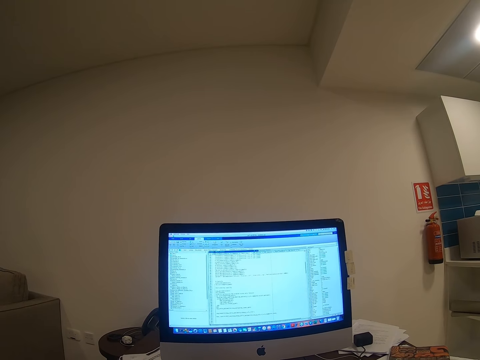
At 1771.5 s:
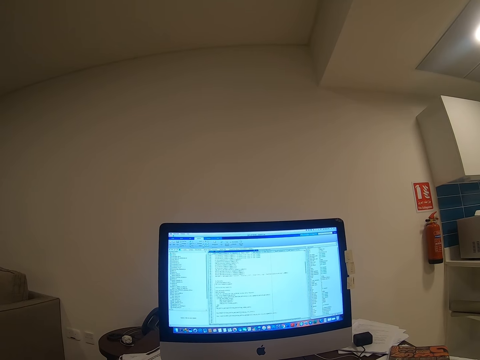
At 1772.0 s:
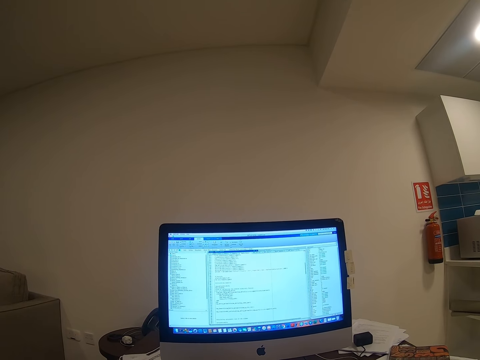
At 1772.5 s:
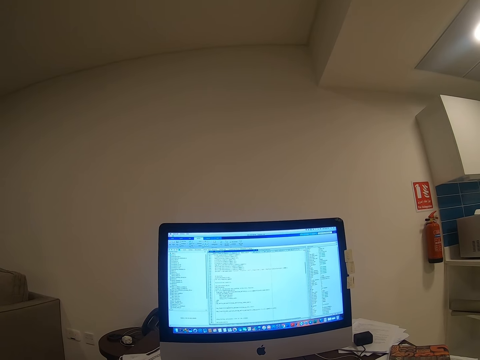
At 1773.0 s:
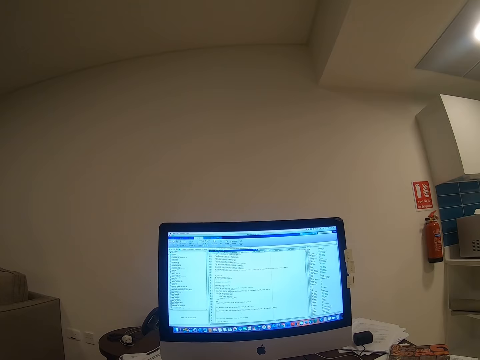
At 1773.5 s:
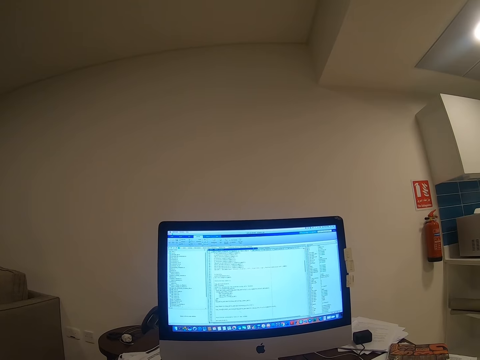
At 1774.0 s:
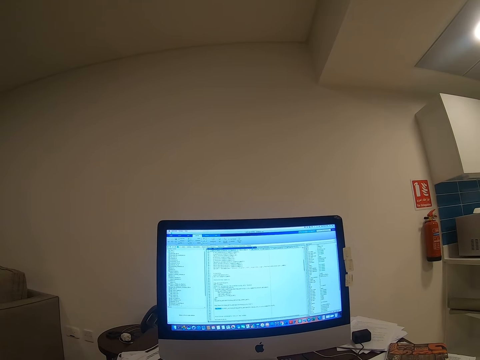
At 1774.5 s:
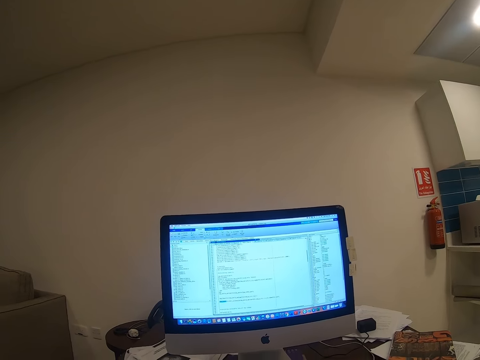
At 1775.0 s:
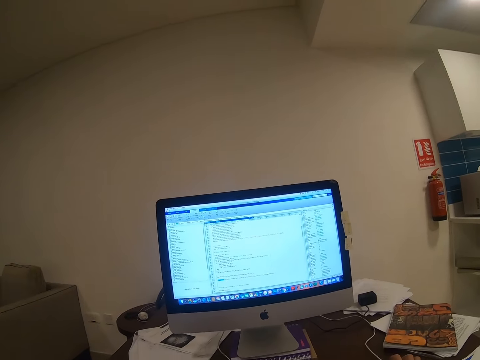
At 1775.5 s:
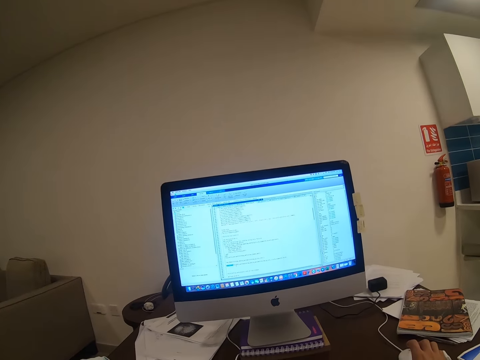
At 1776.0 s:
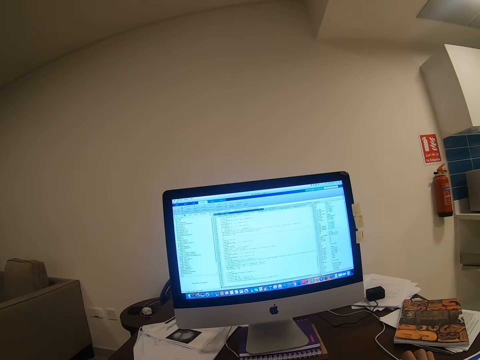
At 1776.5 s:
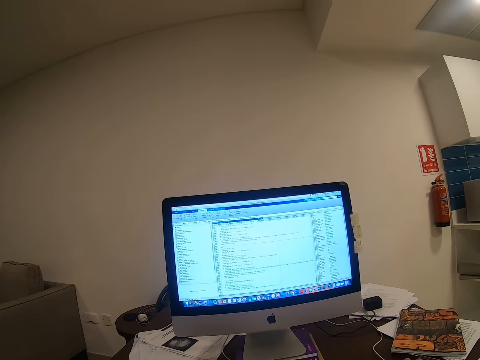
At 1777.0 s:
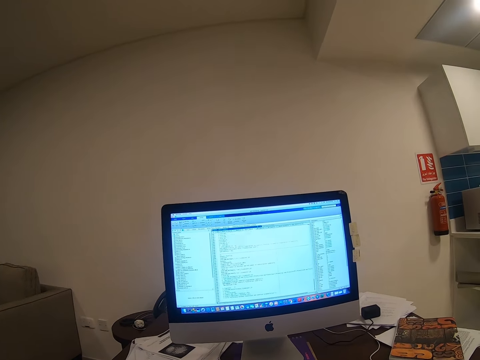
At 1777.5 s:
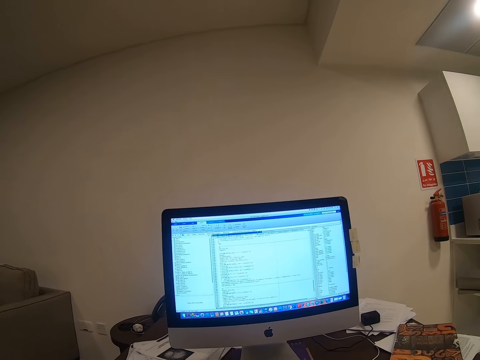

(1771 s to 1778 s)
The camera wearer moves his body.

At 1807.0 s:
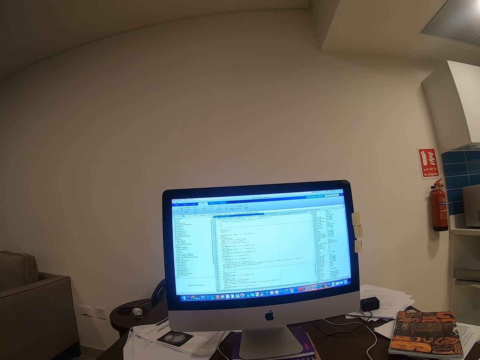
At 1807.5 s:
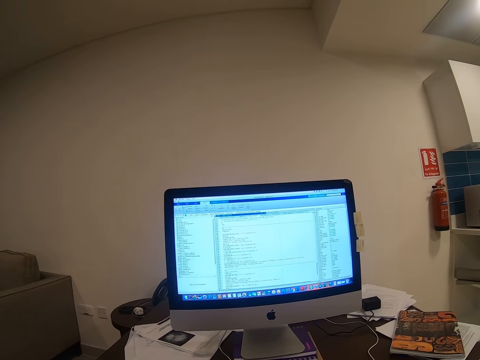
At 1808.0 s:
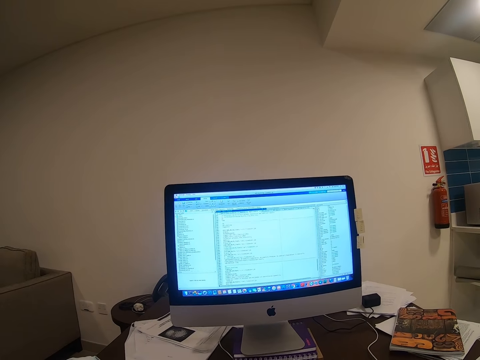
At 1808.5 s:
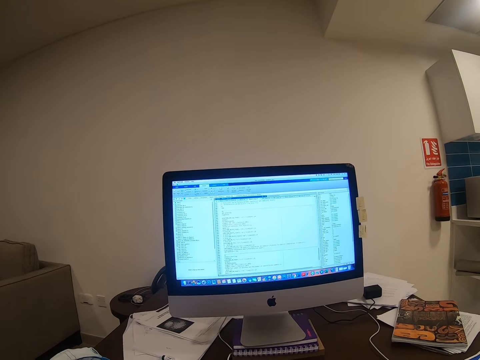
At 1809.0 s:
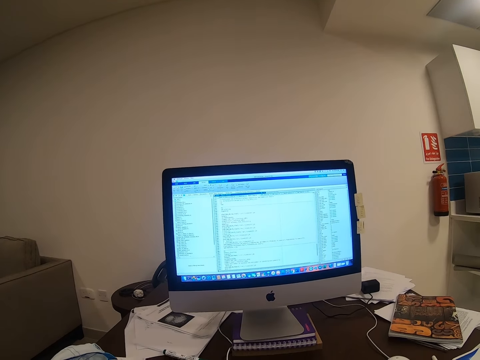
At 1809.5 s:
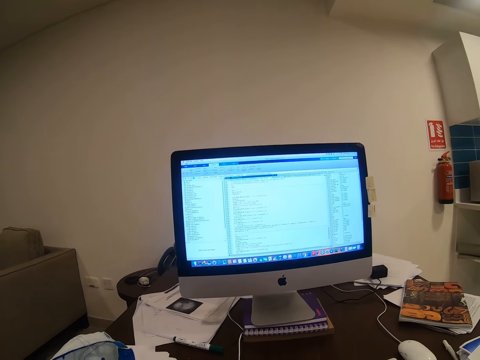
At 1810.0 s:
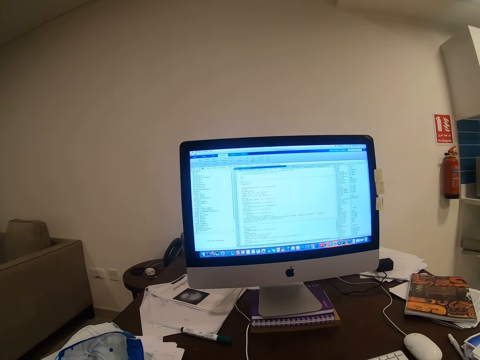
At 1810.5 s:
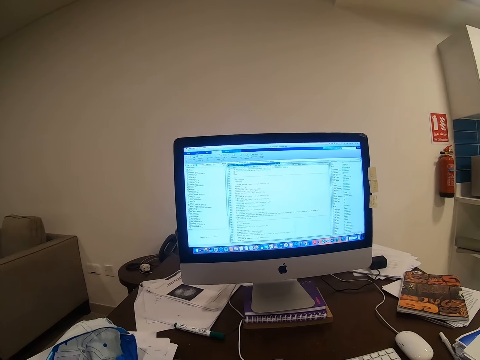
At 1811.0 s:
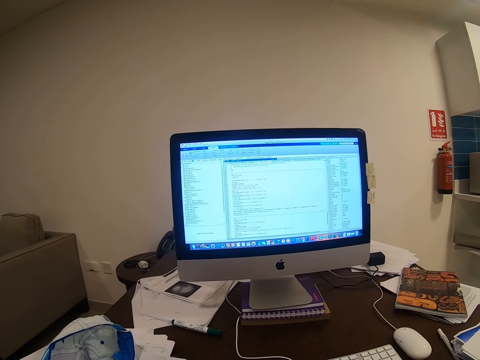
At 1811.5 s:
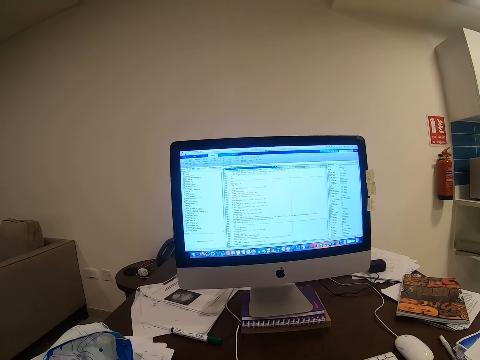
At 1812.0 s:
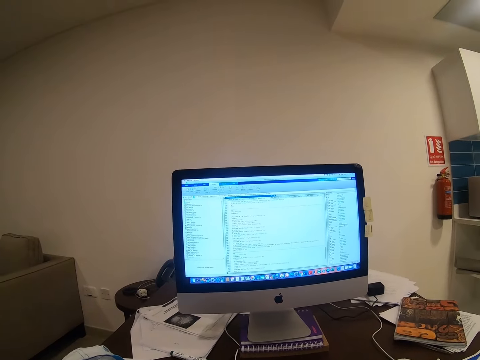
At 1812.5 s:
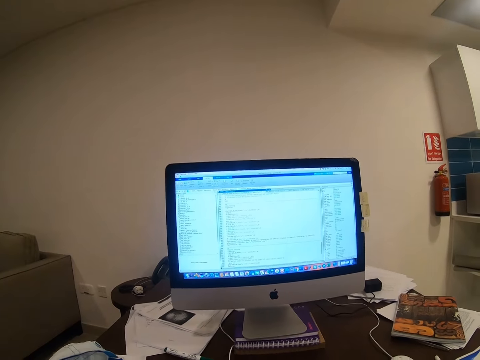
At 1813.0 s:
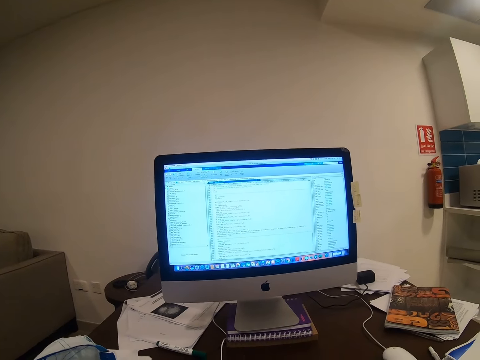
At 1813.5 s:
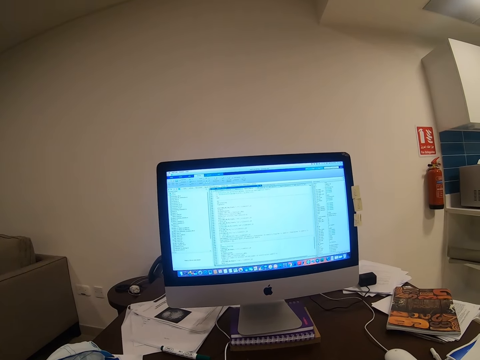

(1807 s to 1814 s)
The camera wearer moves his body.

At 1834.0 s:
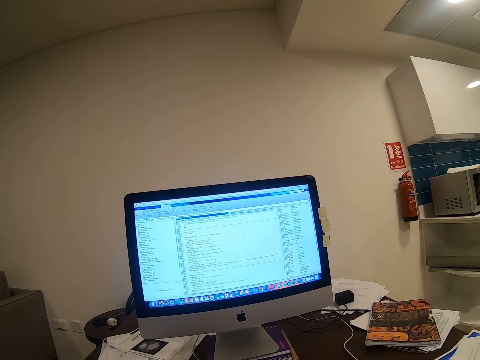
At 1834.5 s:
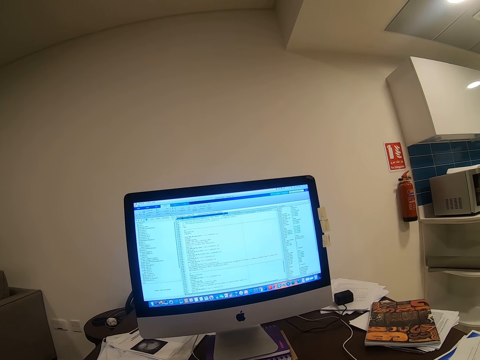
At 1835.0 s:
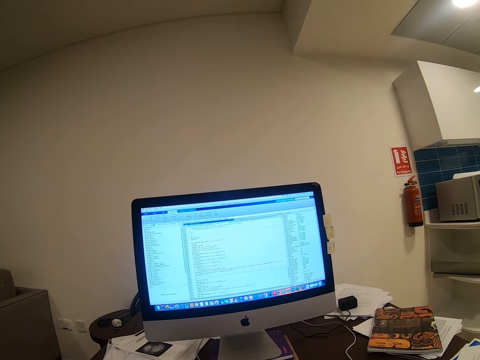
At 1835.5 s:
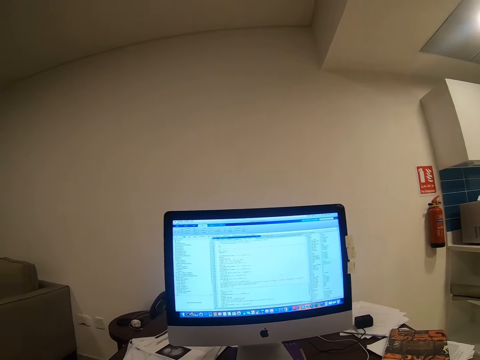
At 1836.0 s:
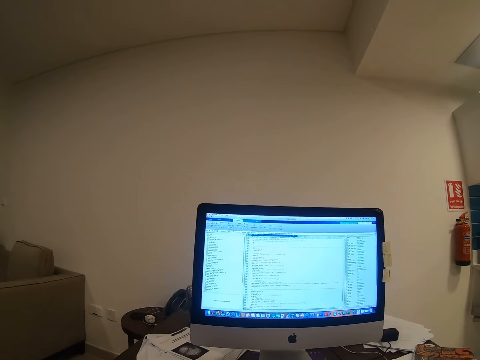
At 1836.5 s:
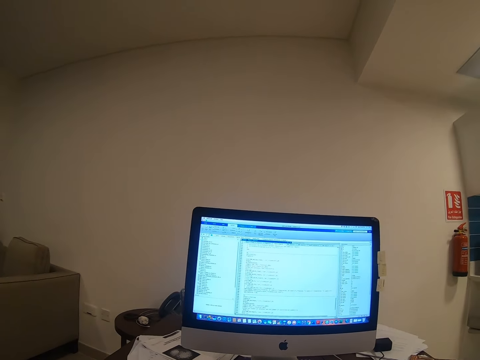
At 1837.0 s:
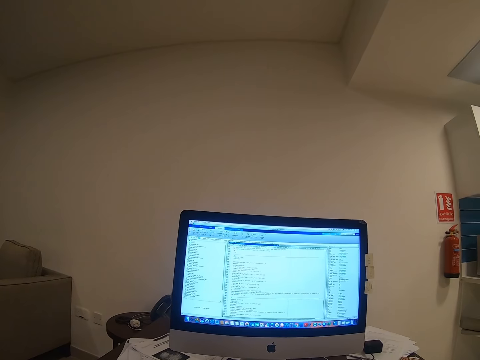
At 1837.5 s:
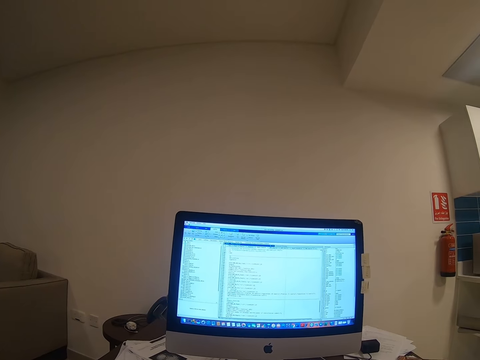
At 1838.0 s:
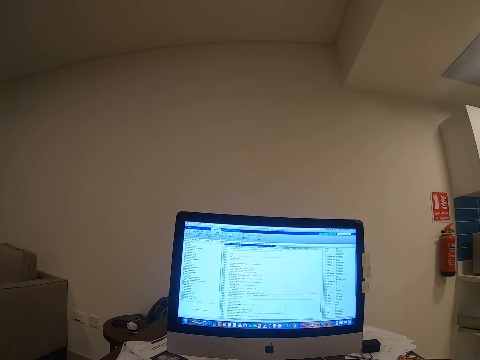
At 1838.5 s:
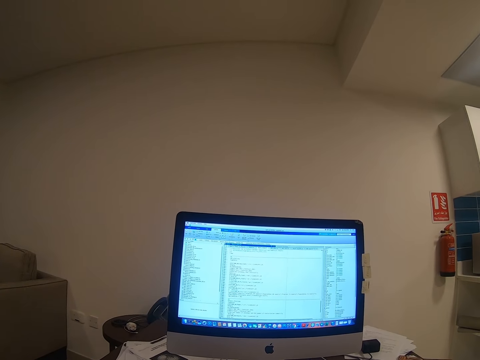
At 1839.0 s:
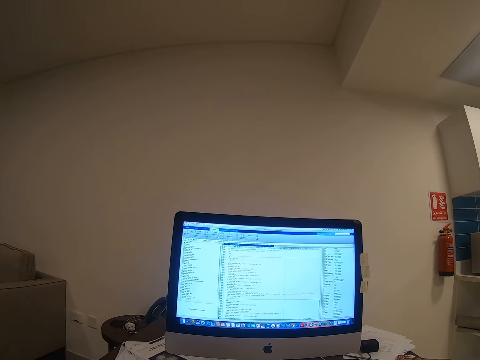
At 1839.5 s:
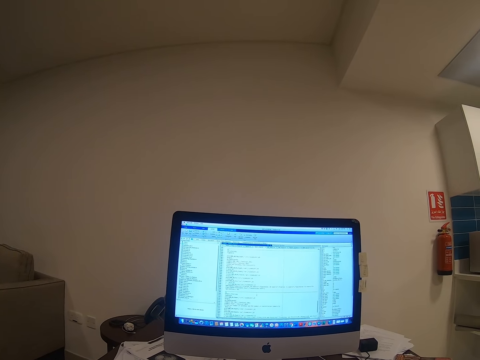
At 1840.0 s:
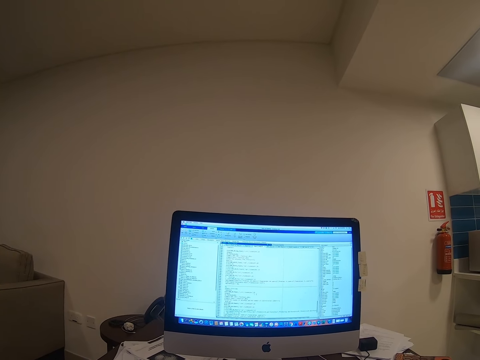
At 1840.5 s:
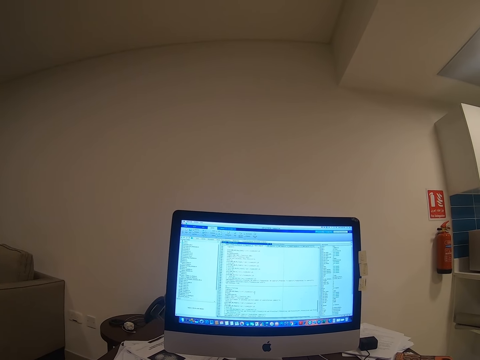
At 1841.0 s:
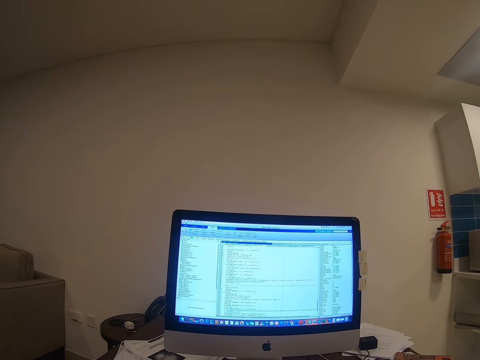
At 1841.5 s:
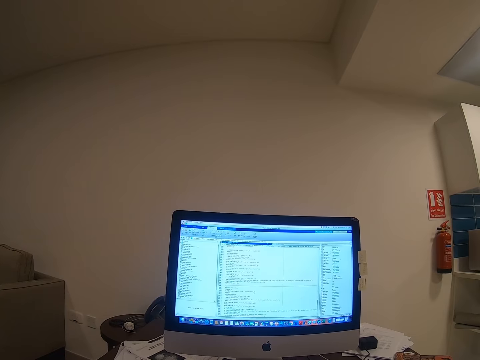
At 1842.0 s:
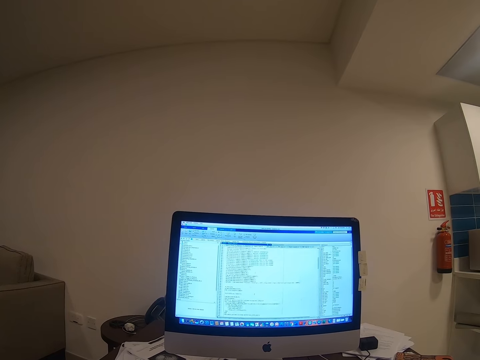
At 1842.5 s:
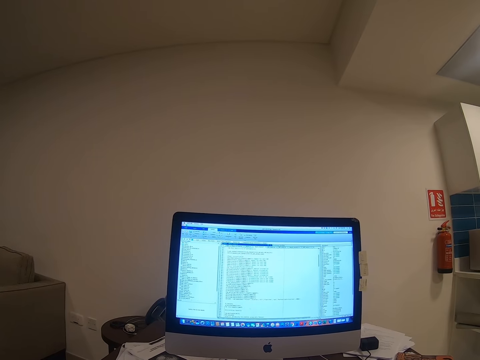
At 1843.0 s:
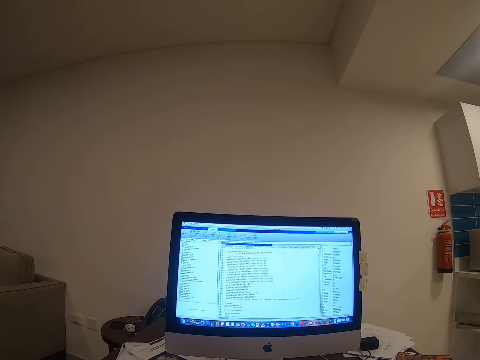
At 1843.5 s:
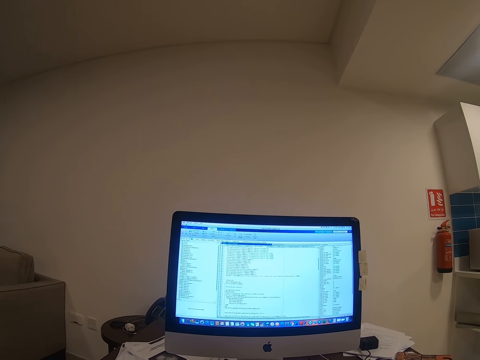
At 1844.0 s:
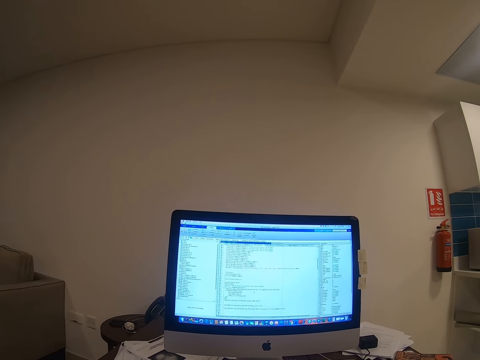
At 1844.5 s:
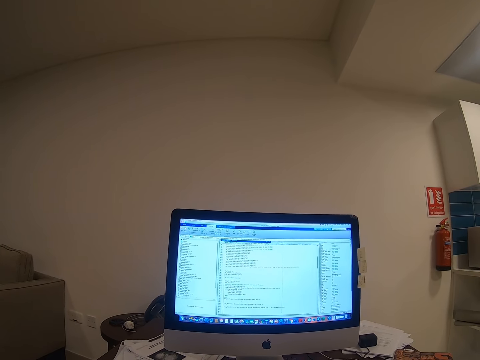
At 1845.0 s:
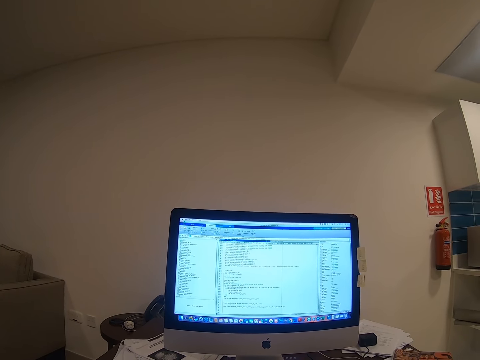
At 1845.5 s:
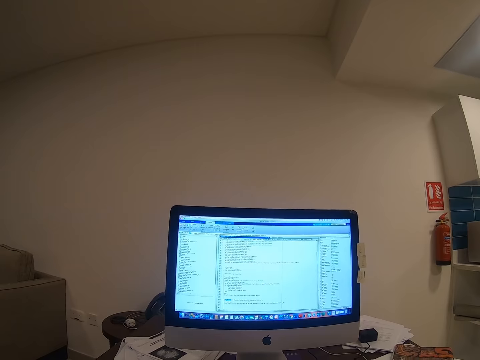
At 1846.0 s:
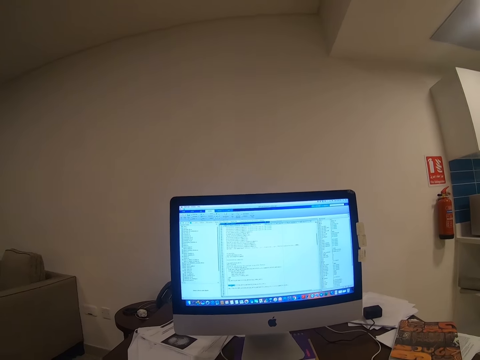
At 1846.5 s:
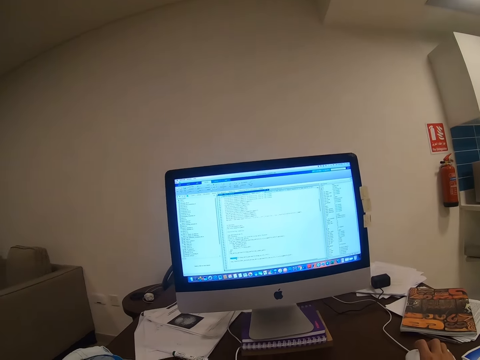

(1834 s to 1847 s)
The camera wearer moves his body.
